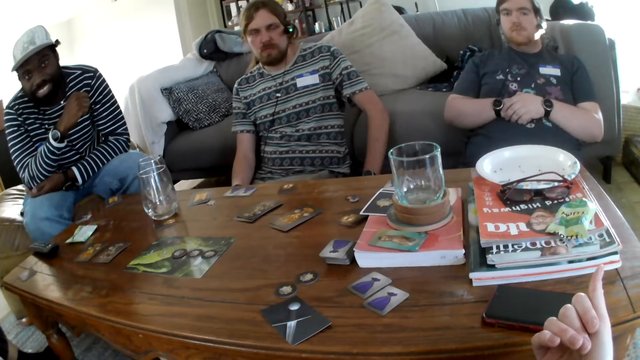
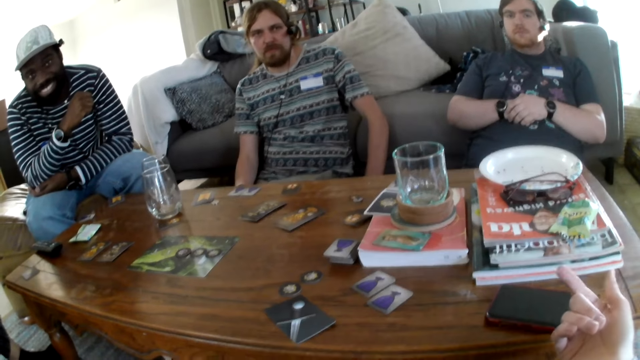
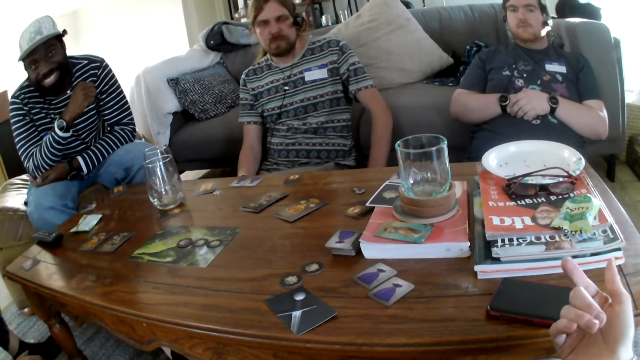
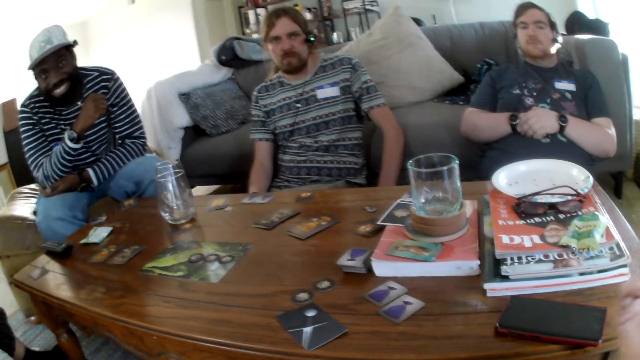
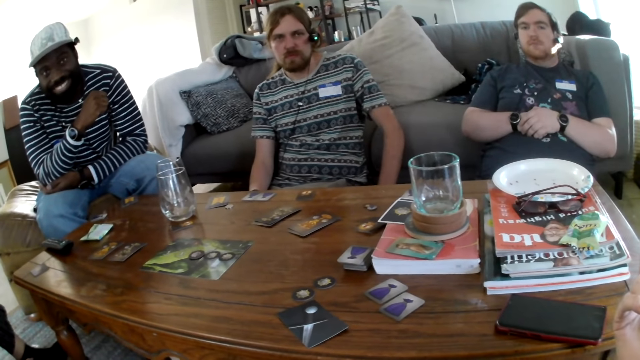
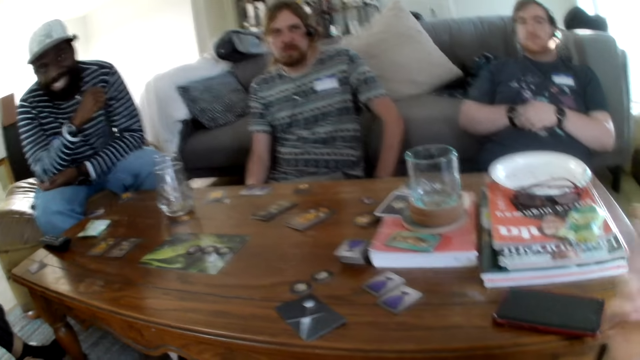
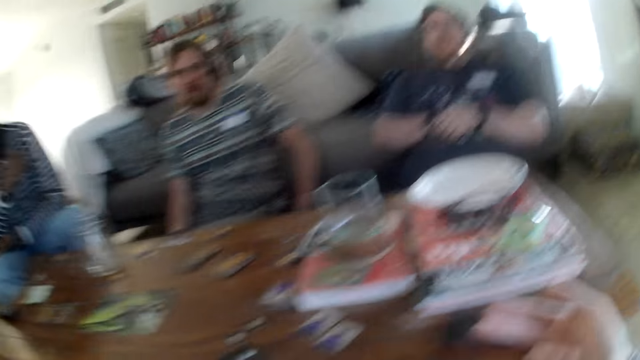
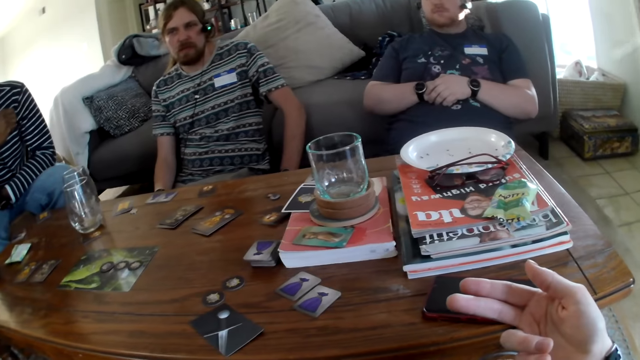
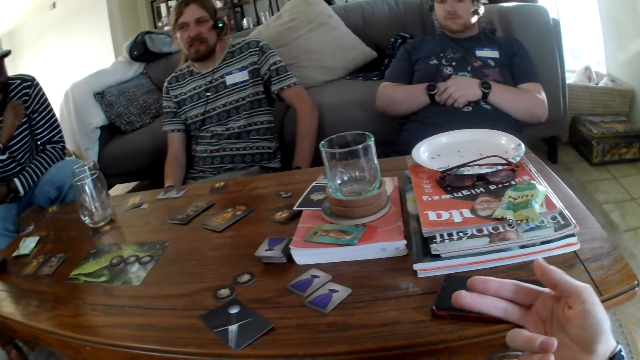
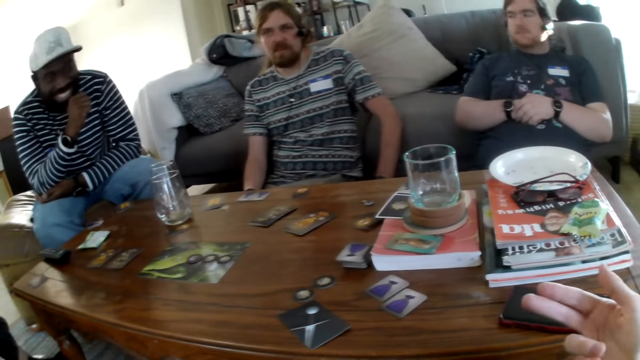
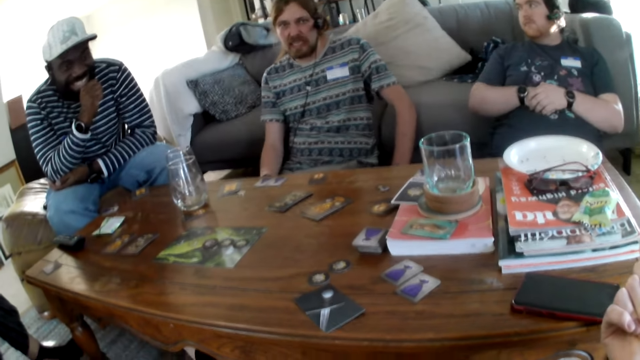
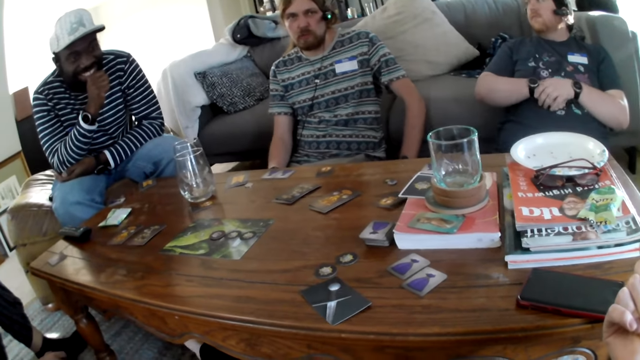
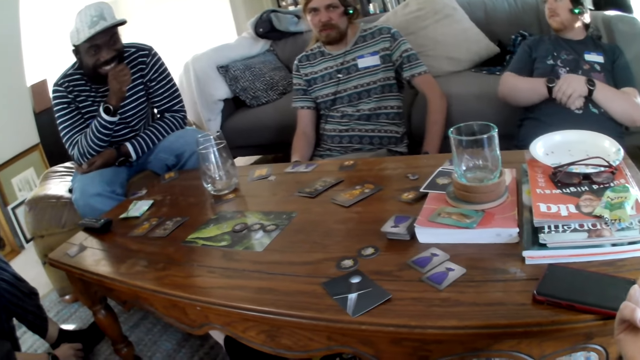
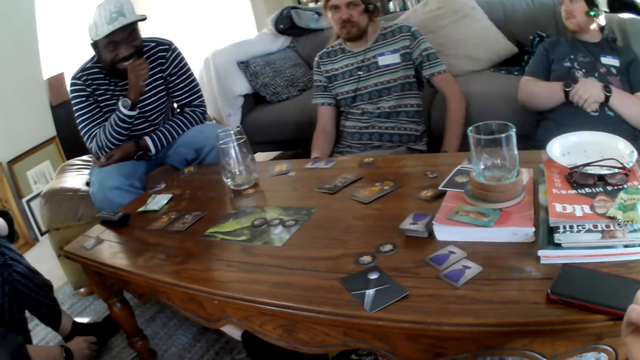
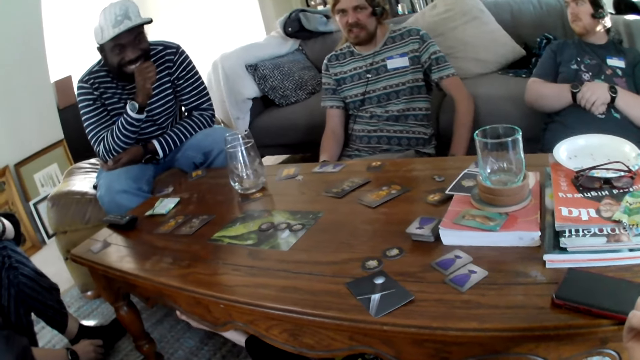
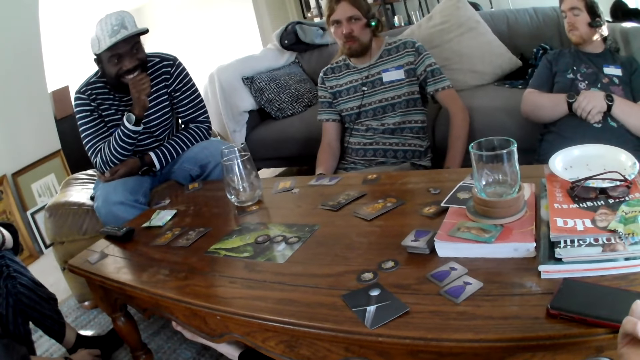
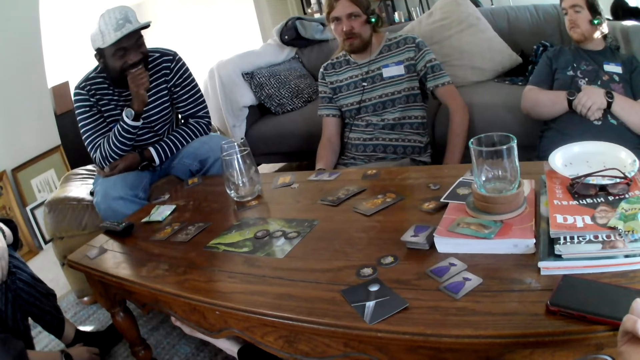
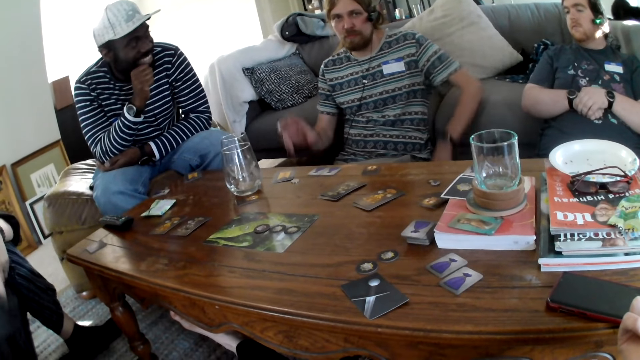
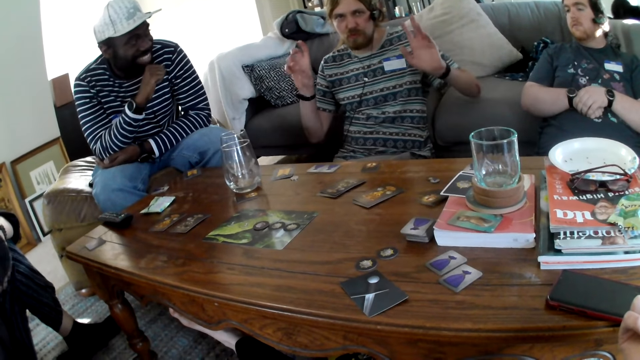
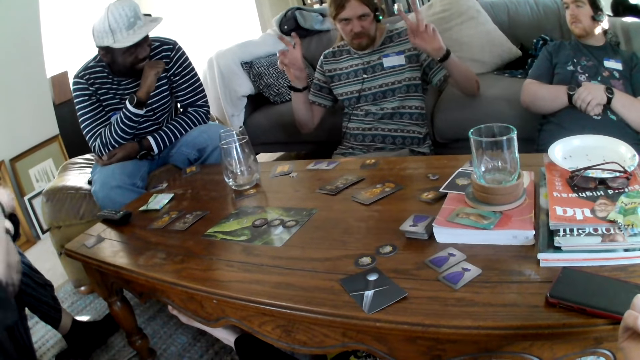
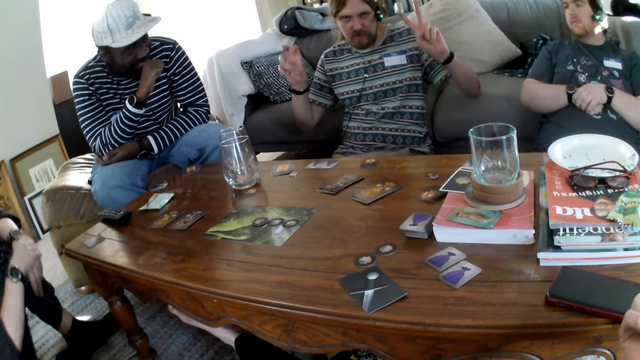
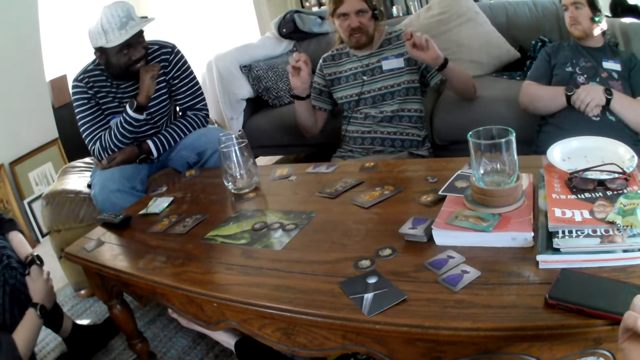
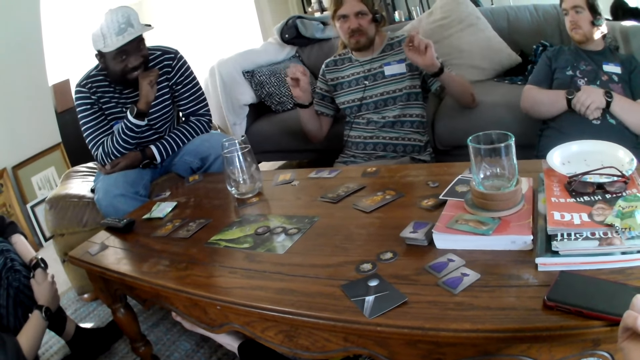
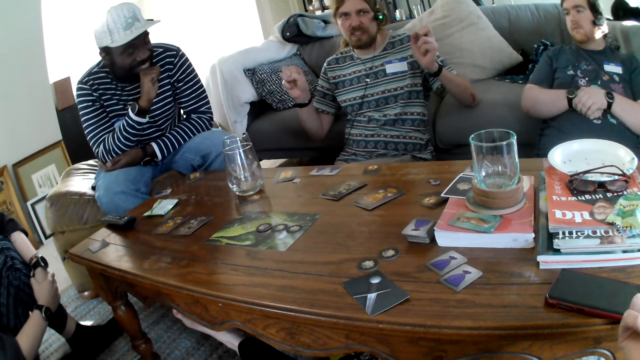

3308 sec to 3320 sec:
The camera wearer points. They talk to someone. A person raises hands.

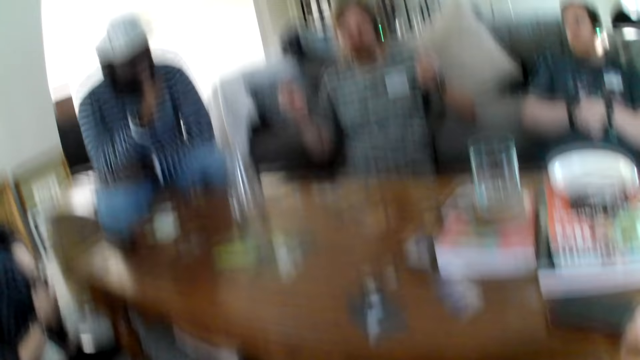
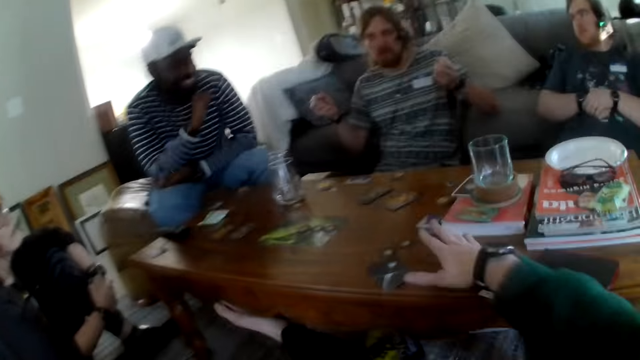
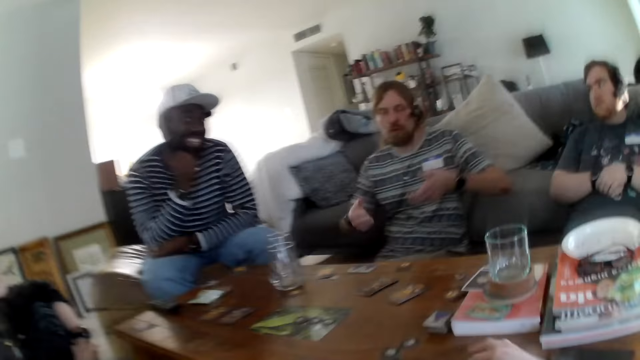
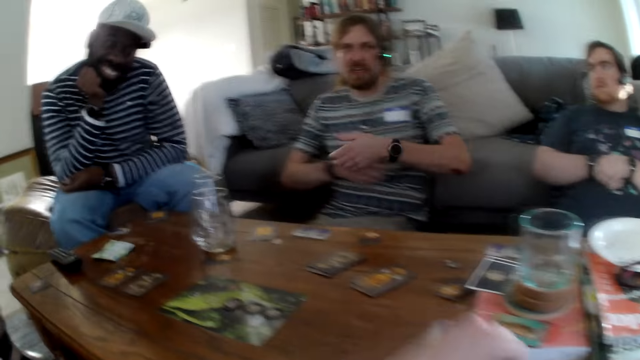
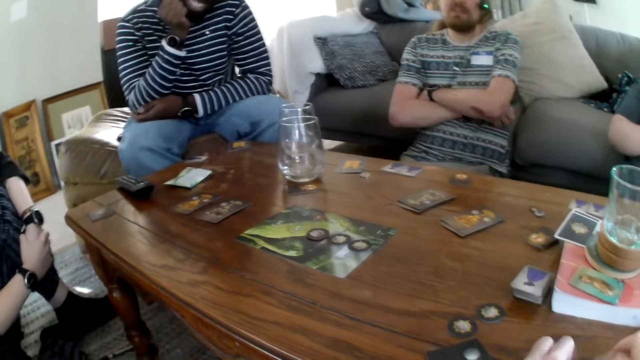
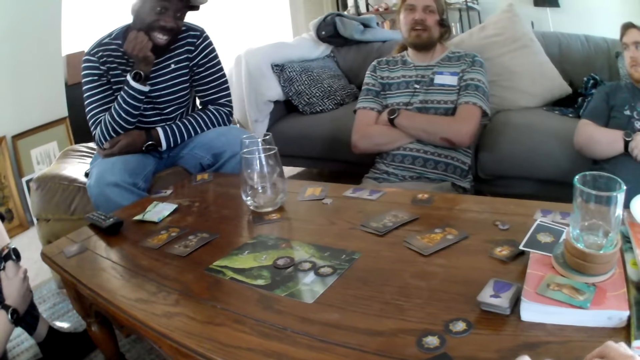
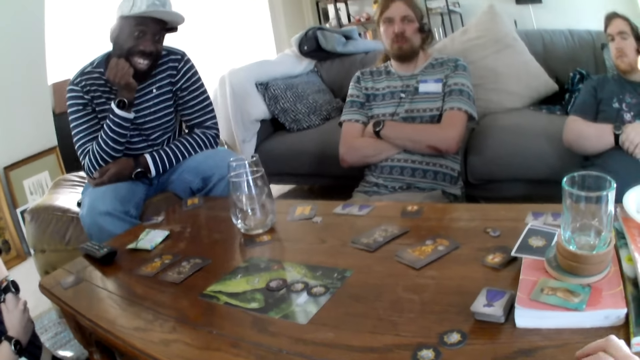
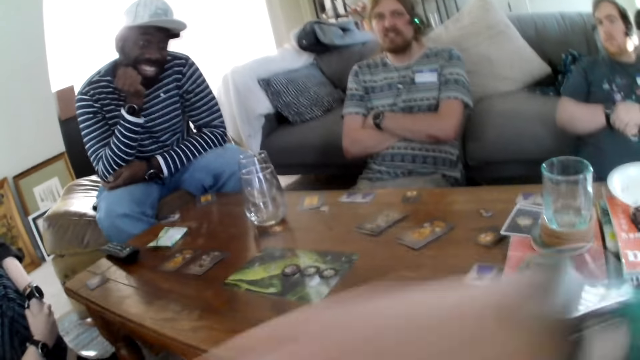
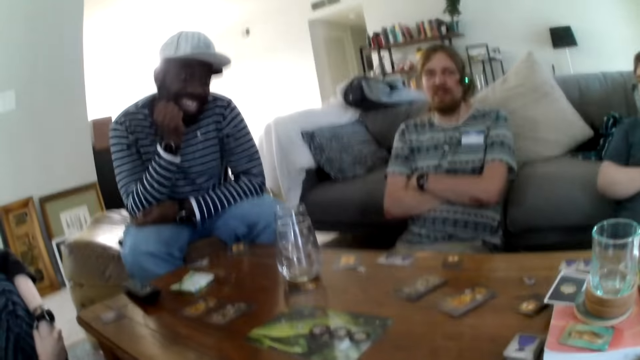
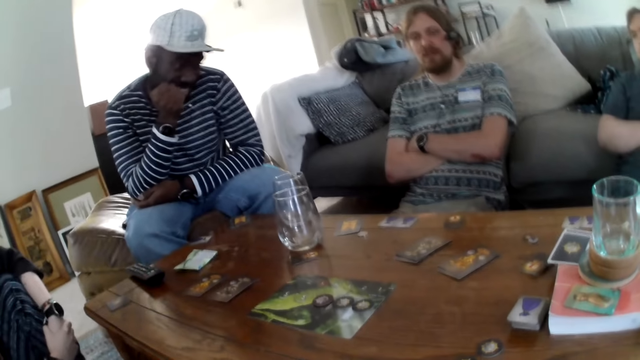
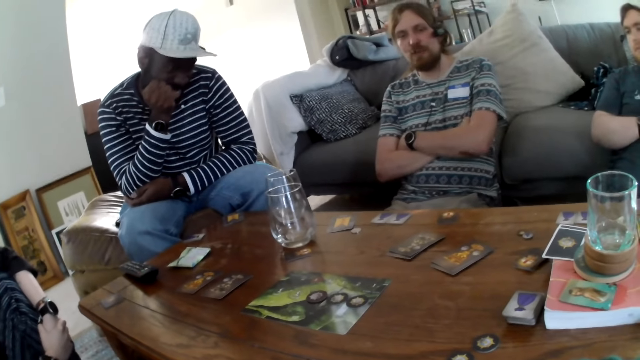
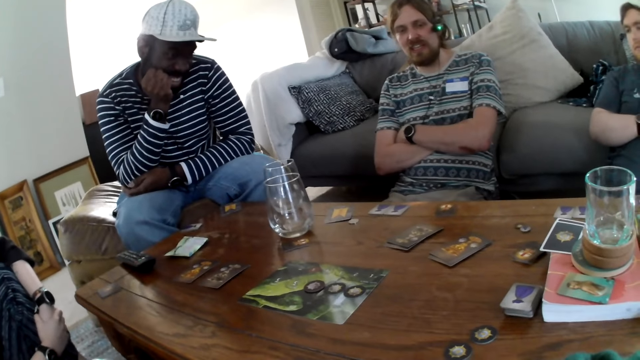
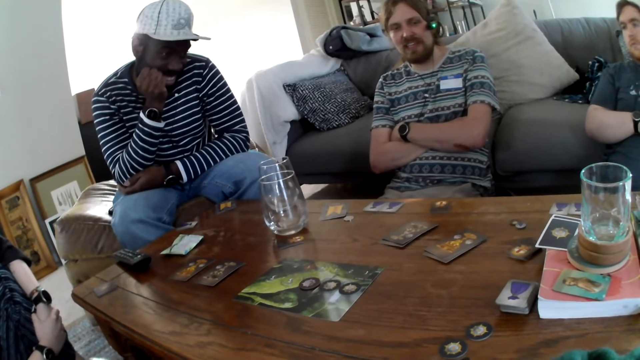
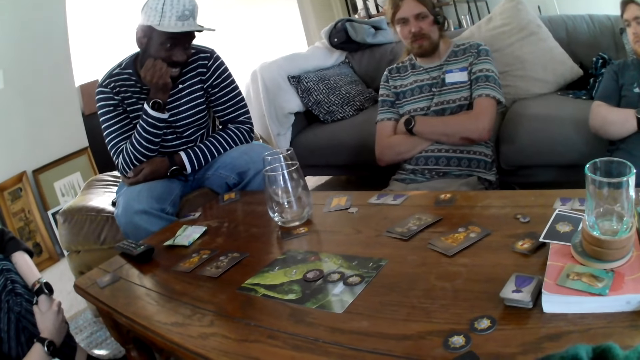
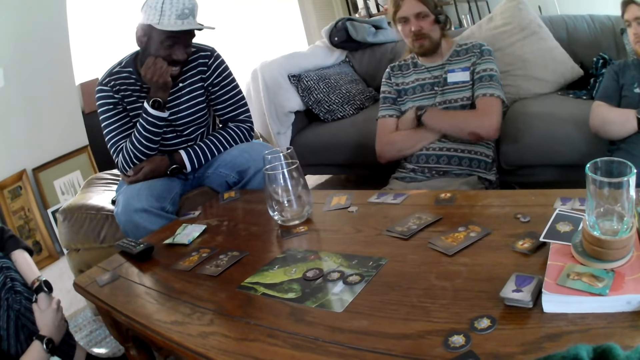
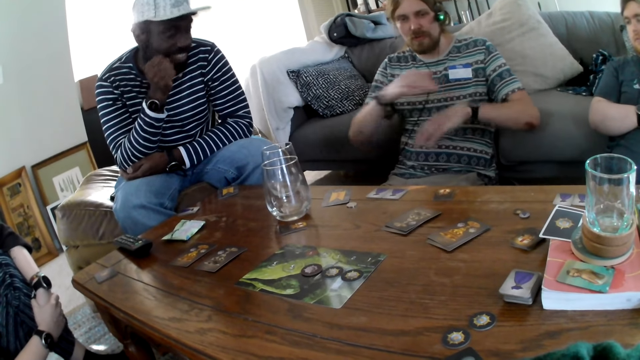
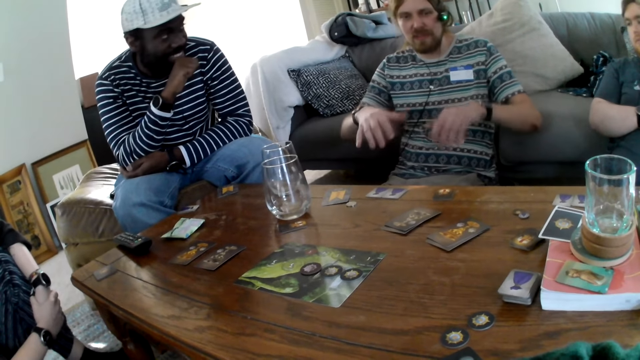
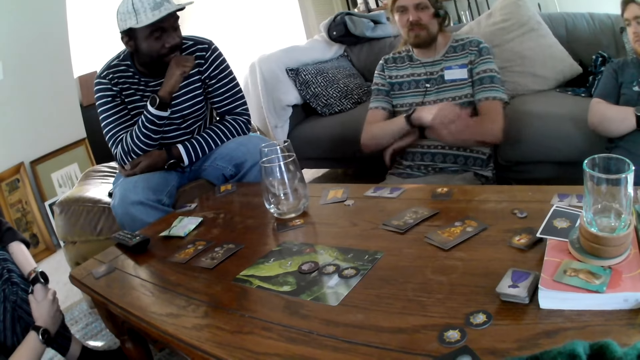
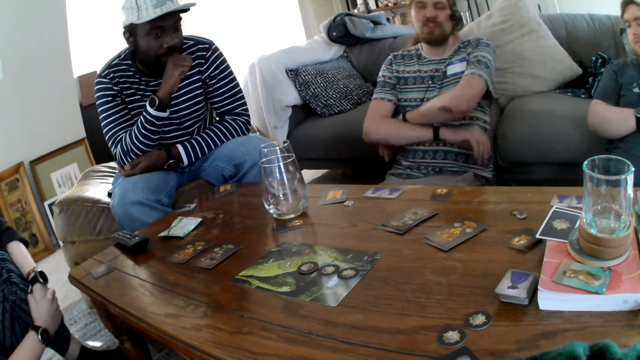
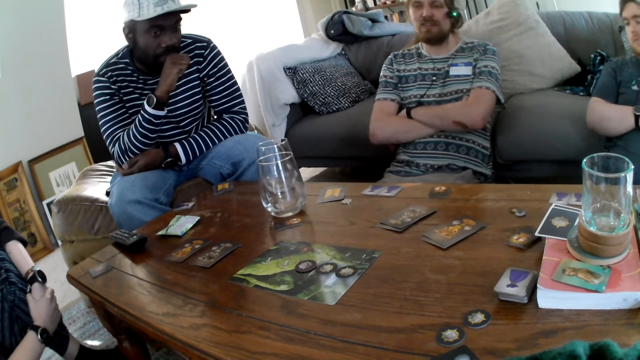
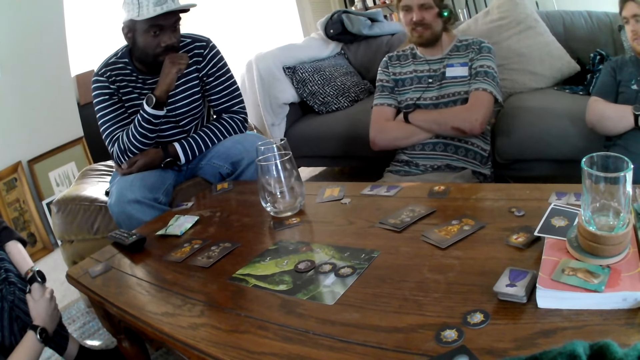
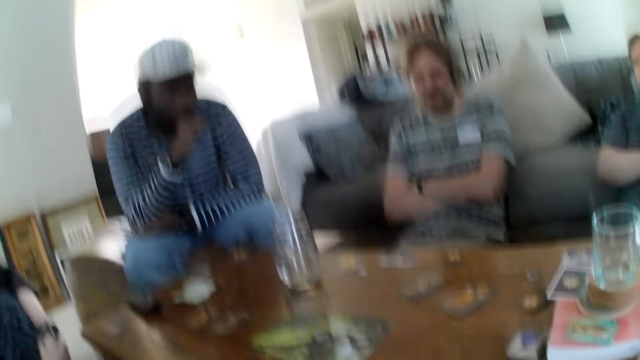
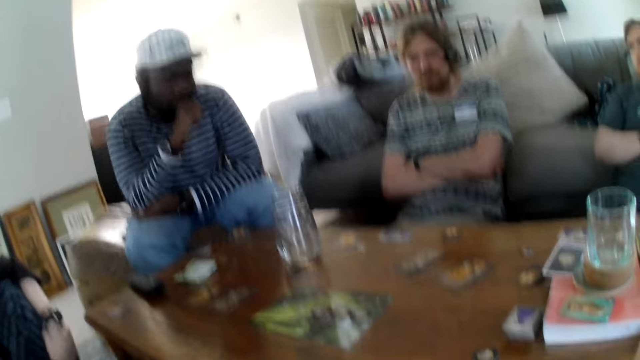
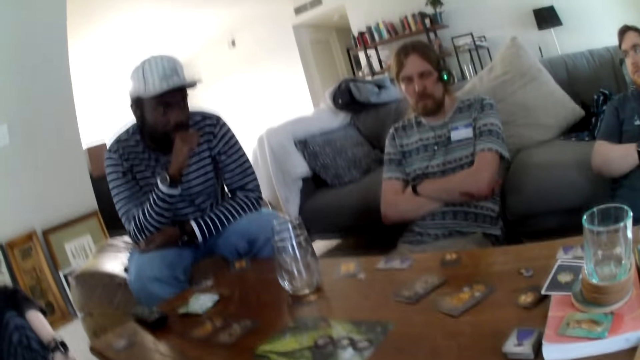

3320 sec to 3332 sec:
The camera wearer picks up a card. A person moves hands.
